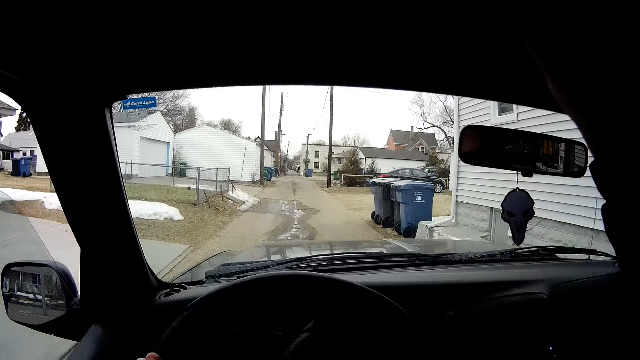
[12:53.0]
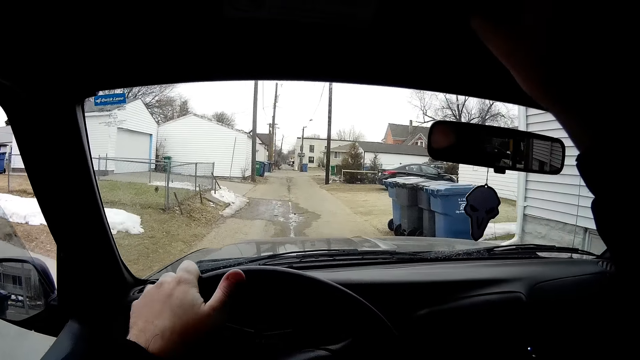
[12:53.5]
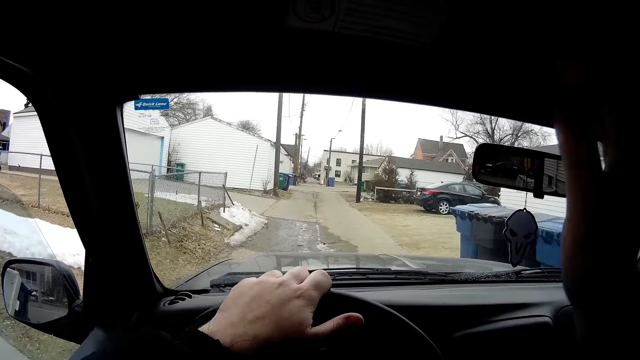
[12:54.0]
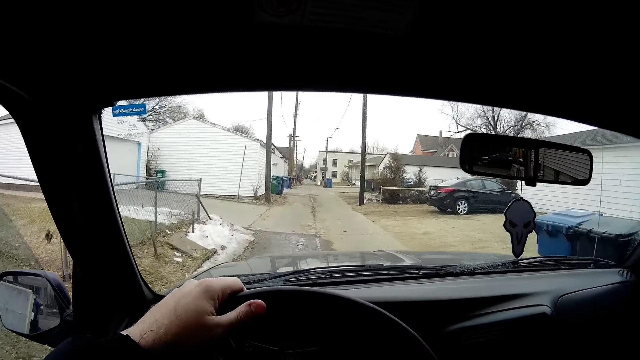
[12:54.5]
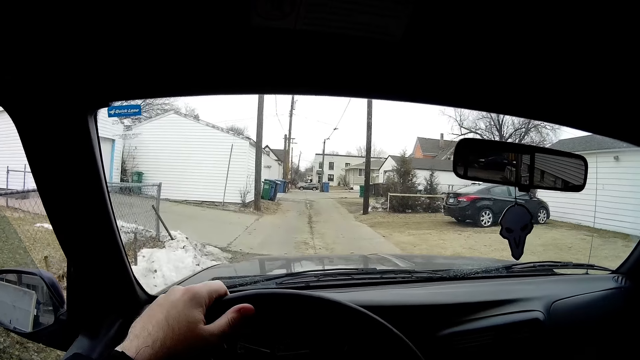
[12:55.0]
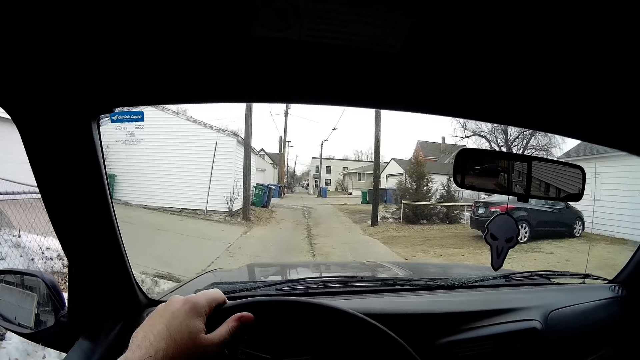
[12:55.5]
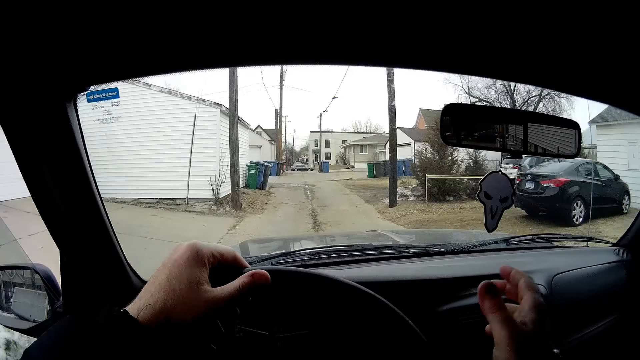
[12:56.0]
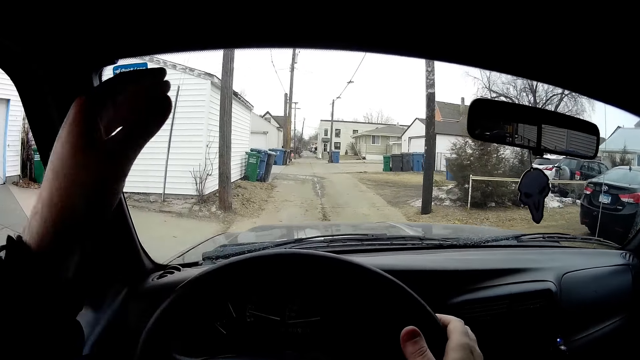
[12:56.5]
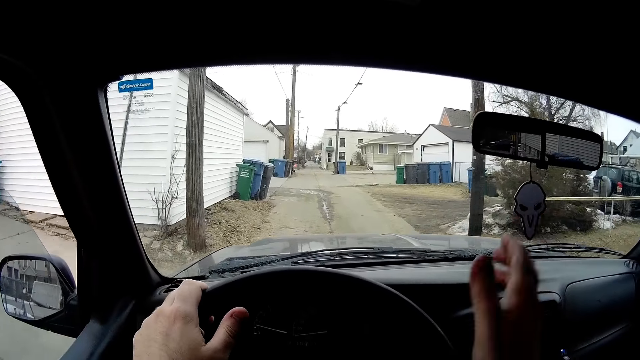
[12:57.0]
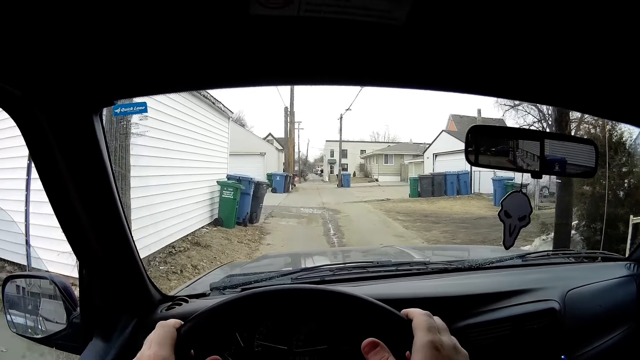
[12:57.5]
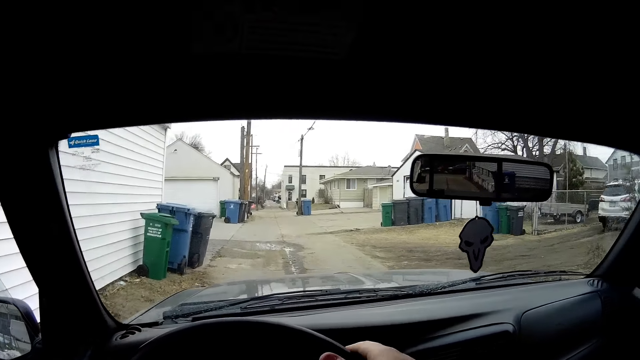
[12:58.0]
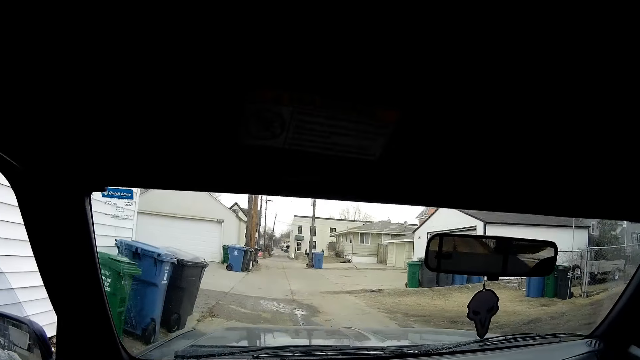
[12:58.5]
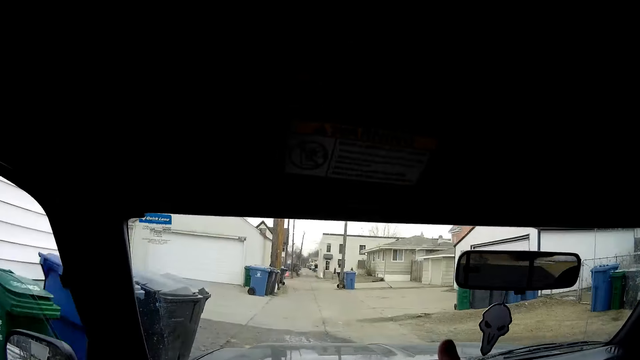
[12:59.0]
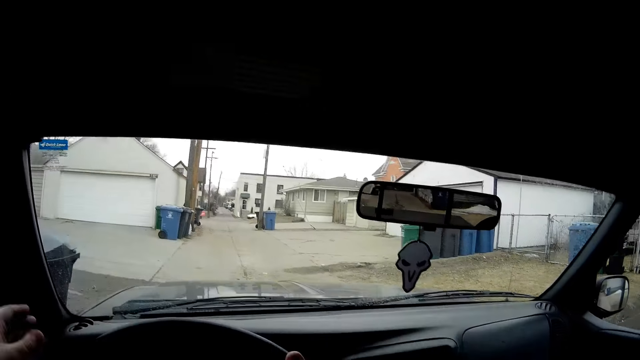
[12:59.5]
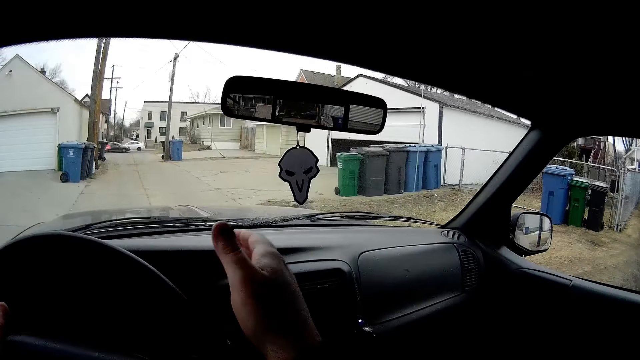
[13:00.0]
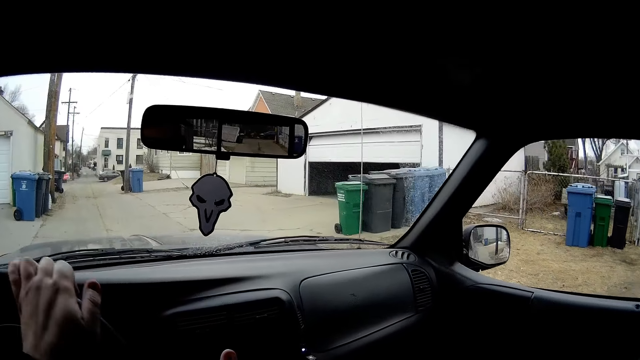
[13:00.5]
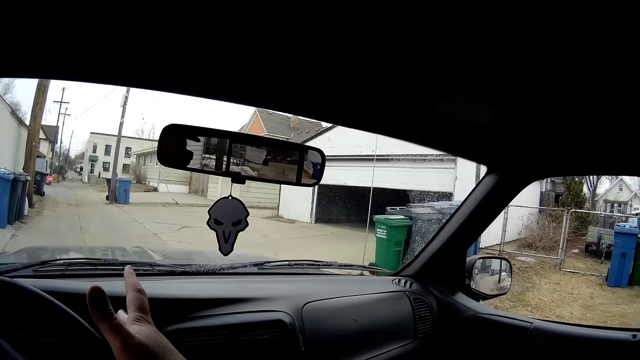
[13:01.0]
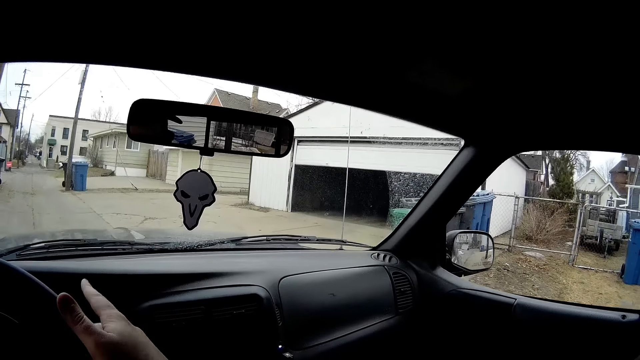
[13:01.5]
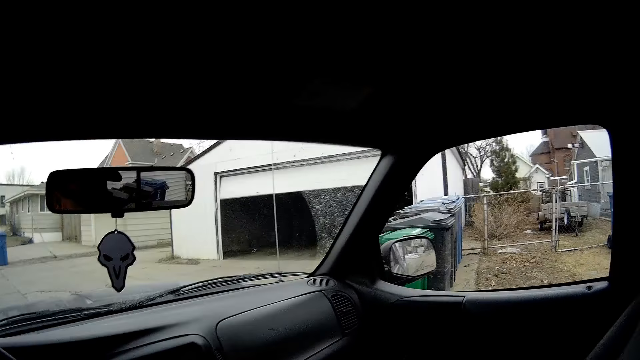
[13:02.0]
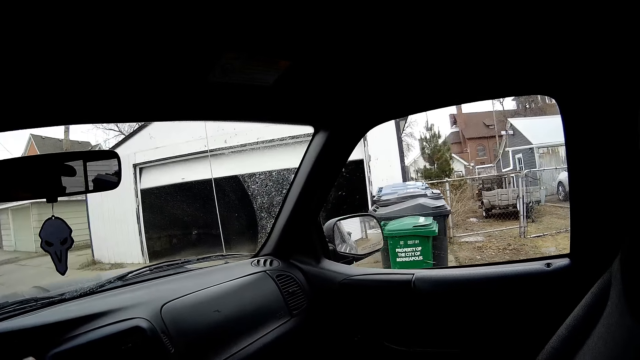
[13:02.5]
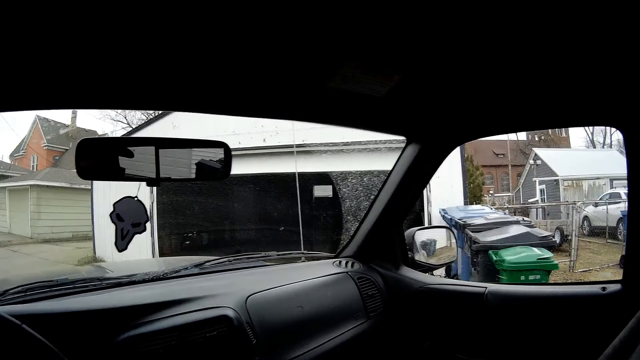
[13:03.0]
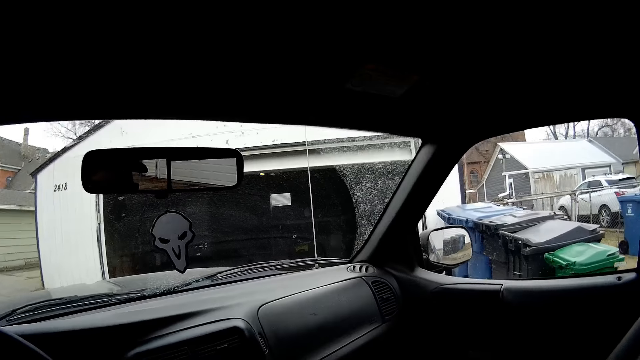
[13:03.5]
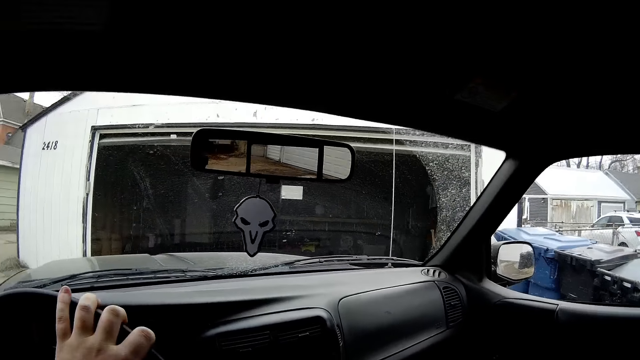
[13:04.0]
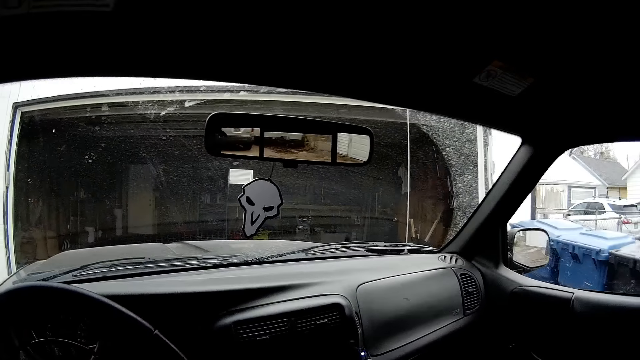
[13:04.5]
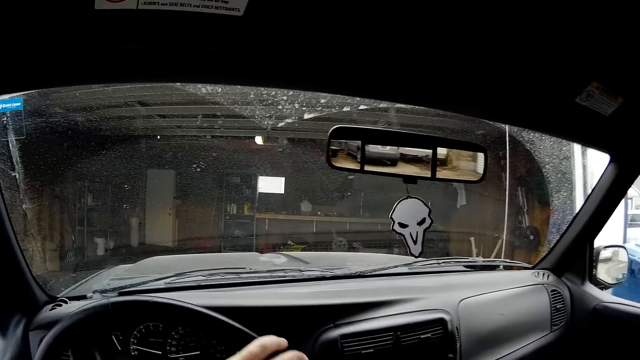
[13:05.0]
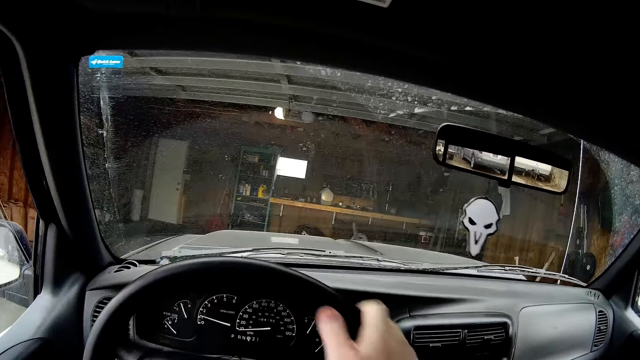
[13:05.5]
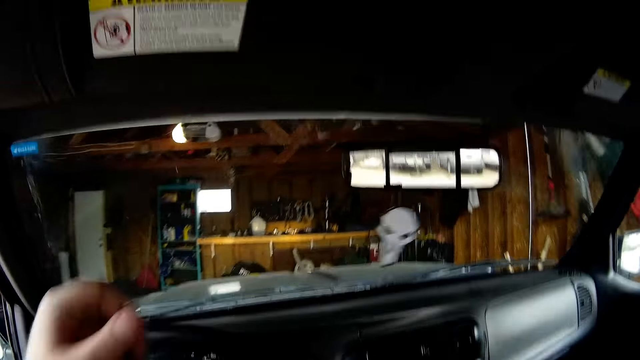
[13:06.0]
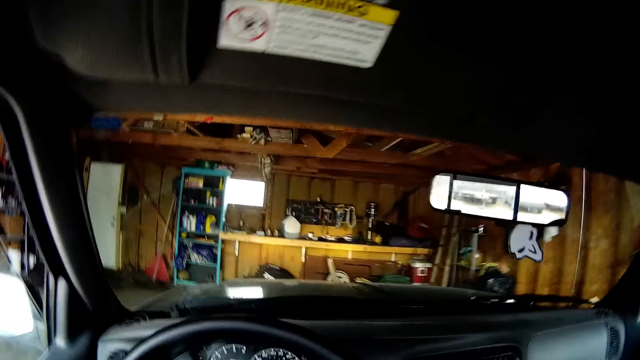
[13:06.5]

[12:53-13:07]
The camera wearer holds the roof with his hand. He drives the car on the road. He hits the steering wheel with his hands. He drives the car into the garage. He stops tapping the steering wheel.

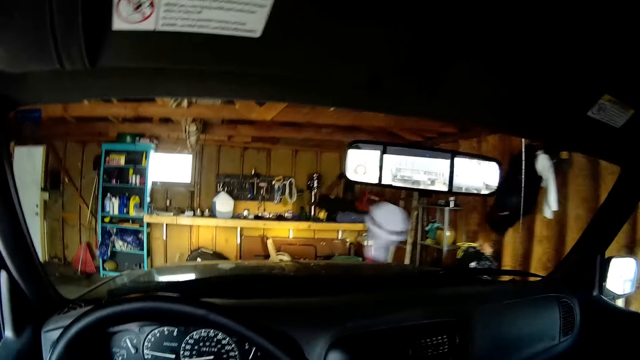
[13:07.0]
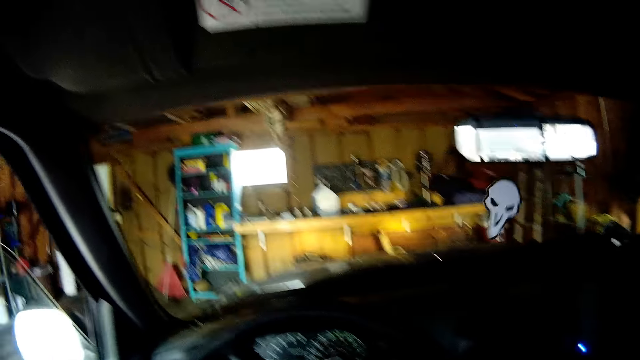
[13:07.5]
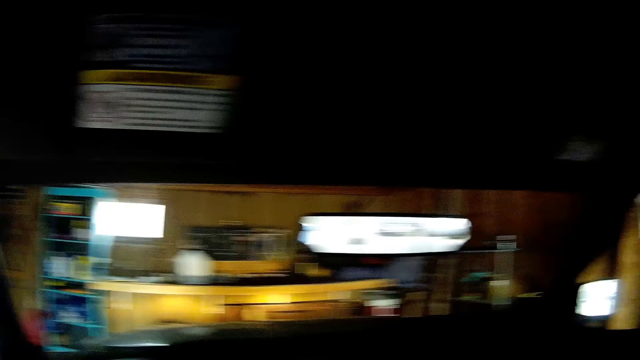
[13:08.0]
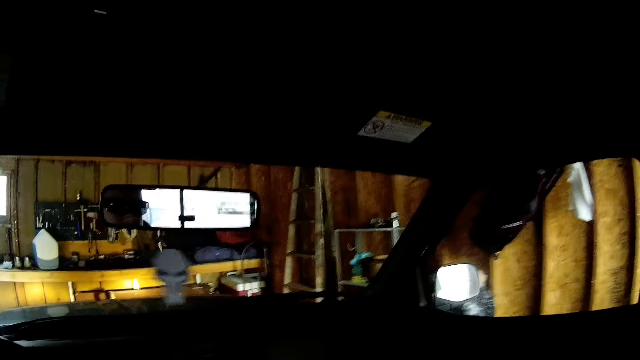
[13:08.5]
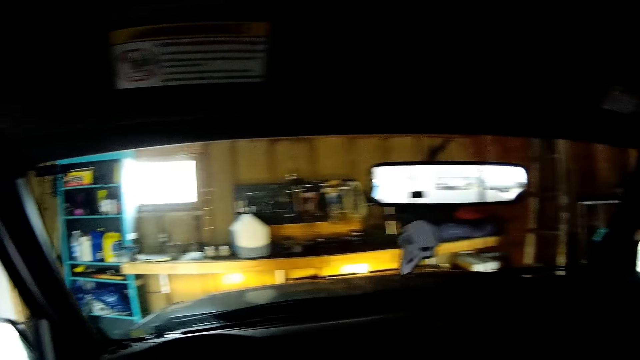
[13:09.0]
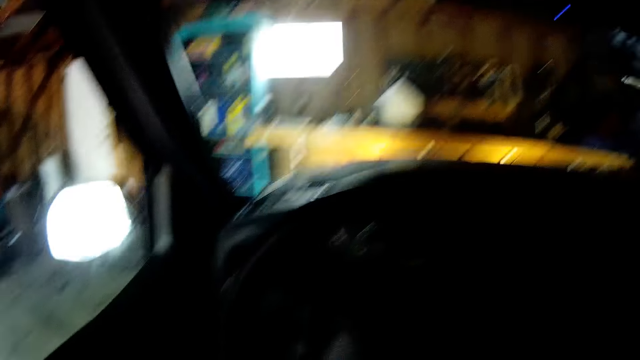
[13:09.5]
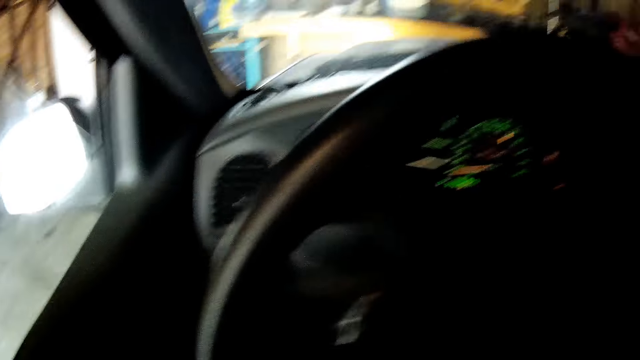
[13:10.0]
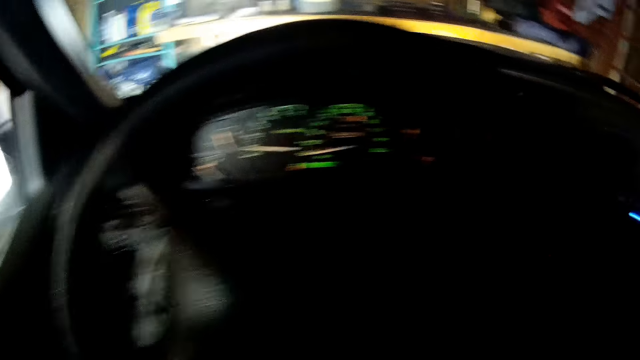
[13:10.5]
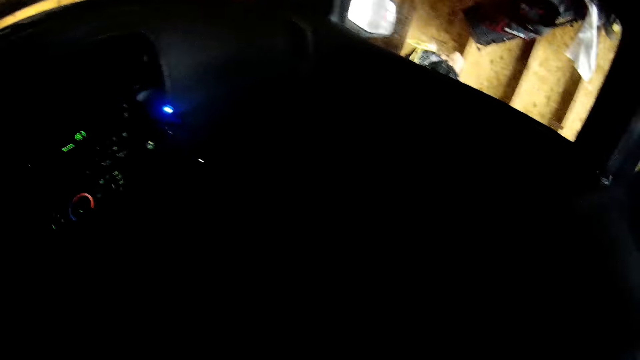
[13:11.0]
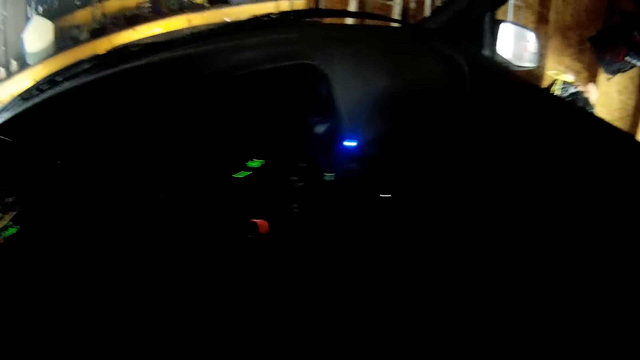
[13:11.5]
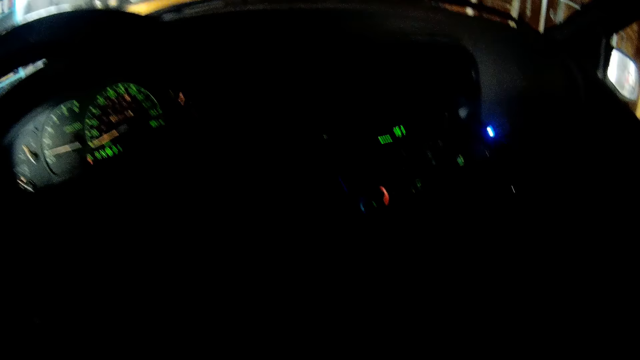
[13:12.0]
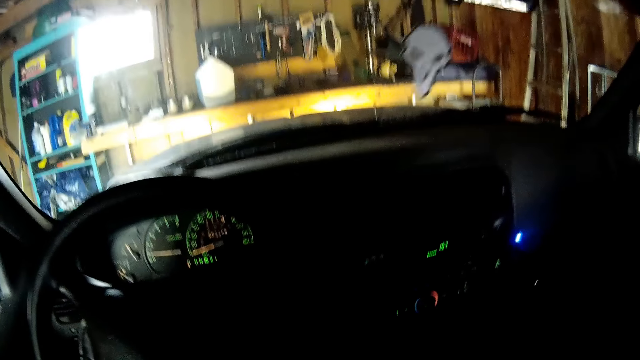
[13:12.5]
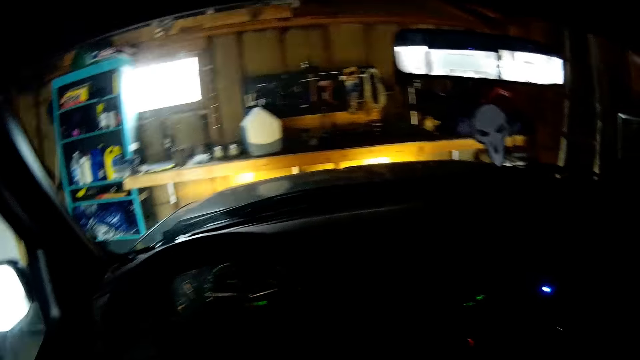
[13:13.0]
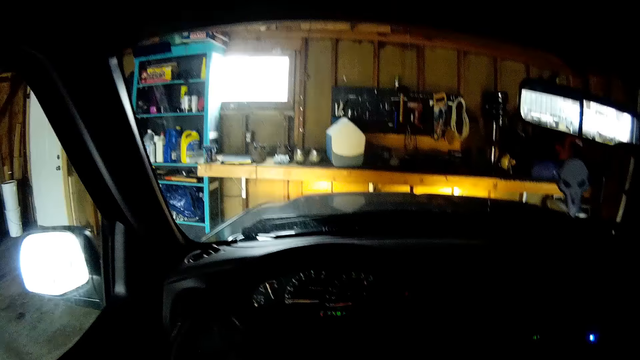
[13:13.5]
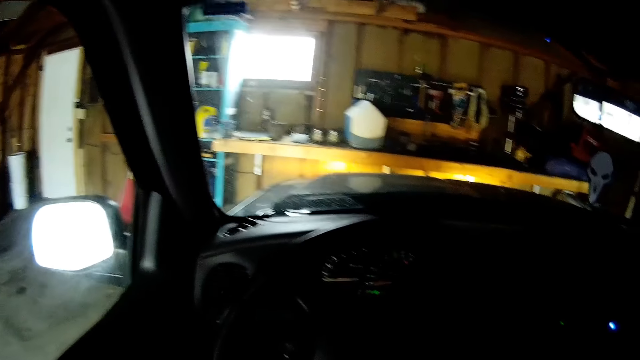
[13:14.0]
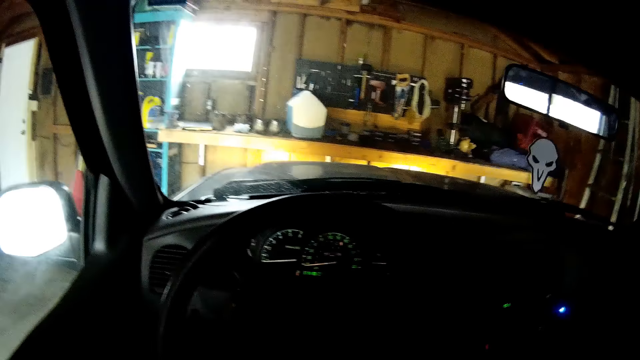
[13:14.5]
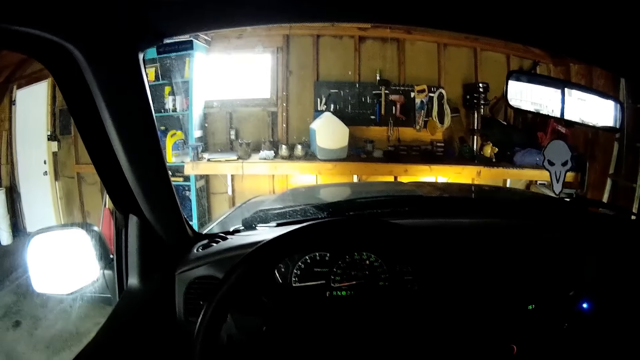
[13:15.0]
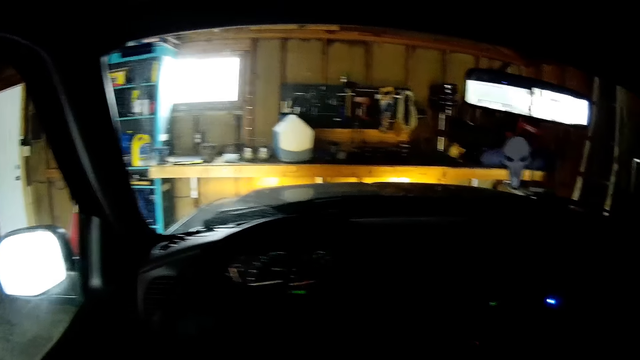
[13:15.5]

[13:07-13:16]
The camera wearer stops driving. They stare at the steering wheel, look away from the steering wheel and stare at the inside of the car. They stare at the windshield. They stop the music.
